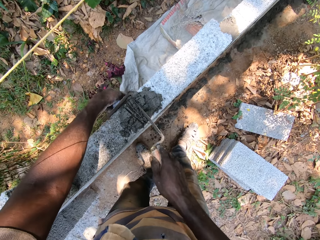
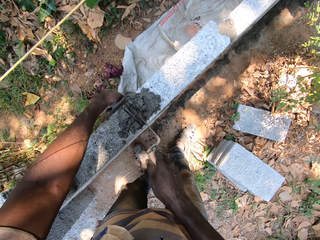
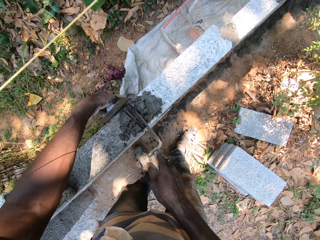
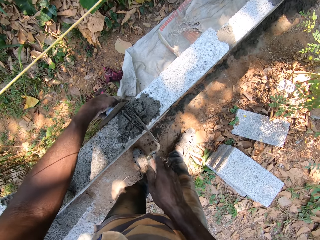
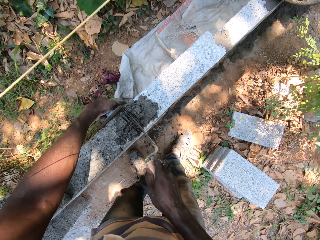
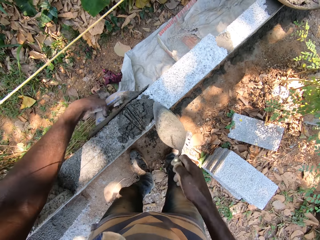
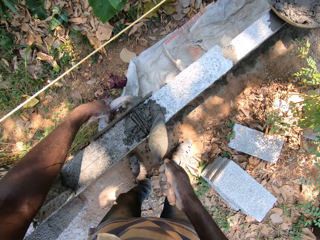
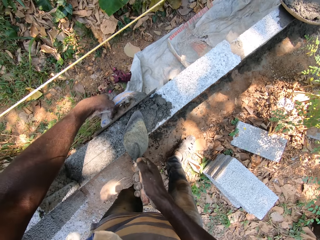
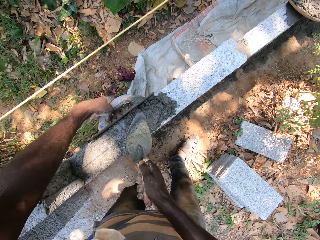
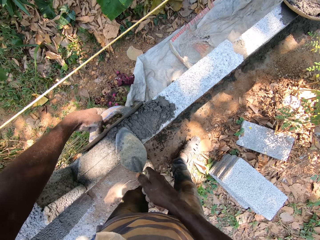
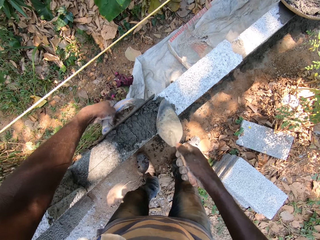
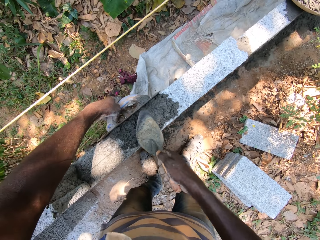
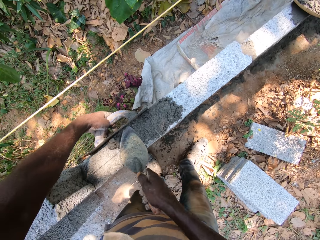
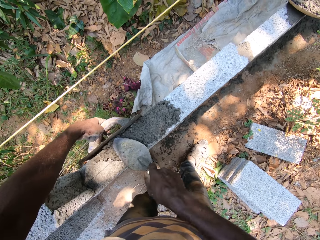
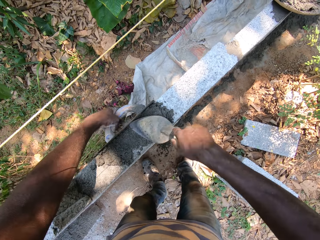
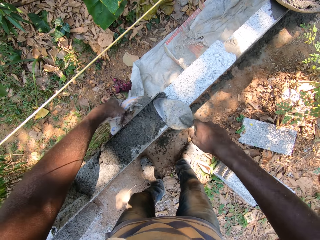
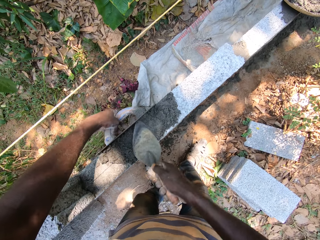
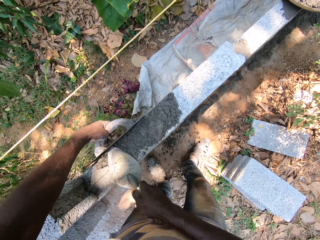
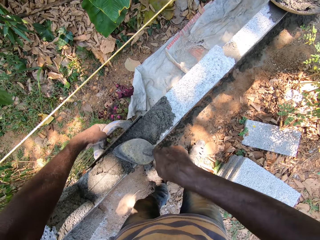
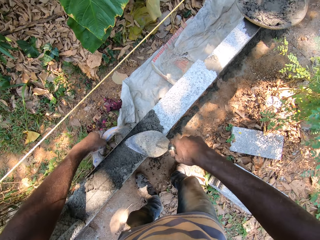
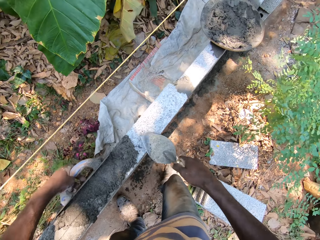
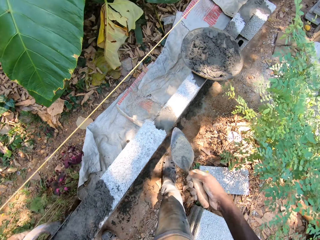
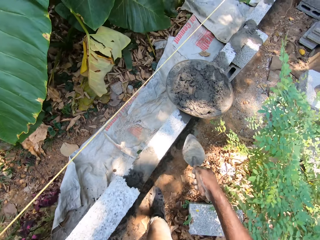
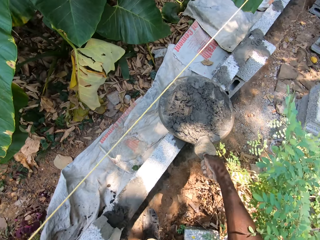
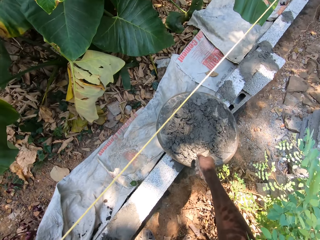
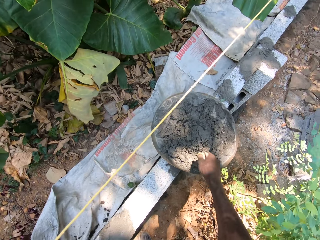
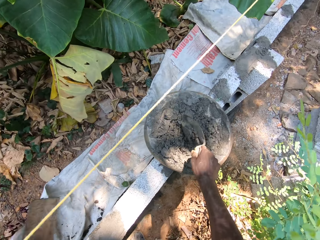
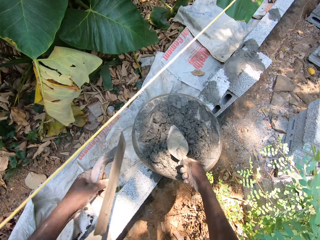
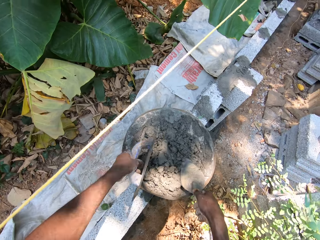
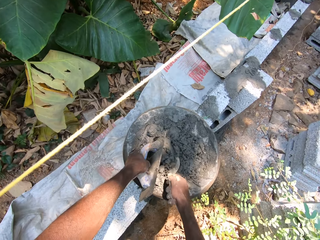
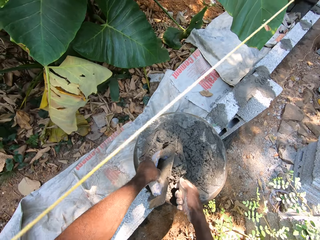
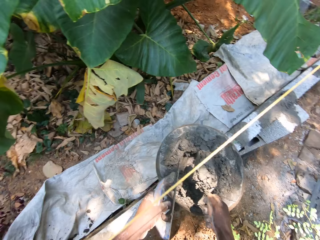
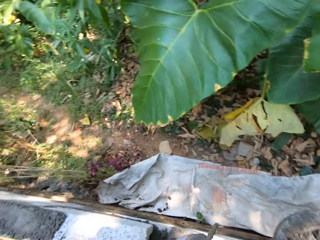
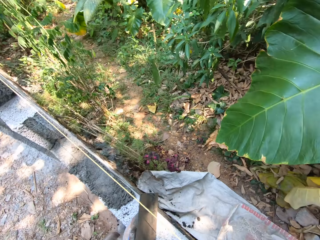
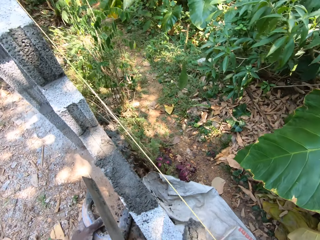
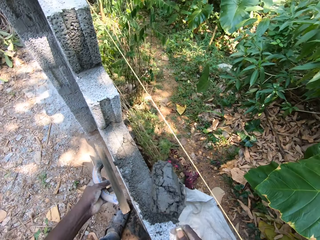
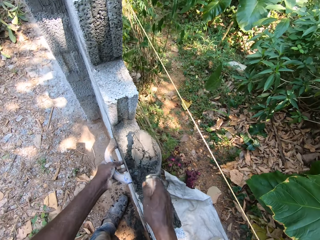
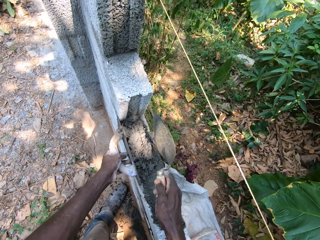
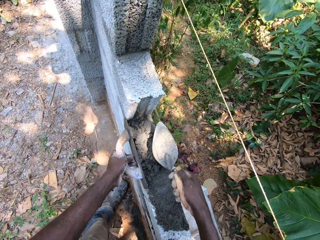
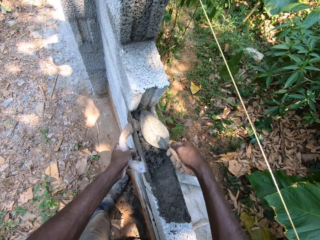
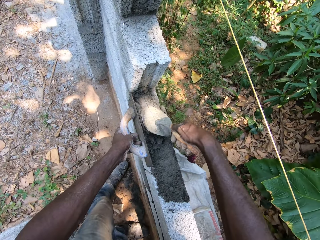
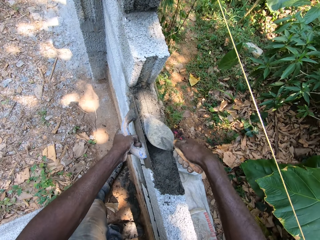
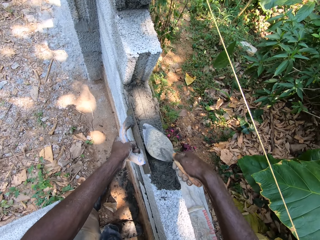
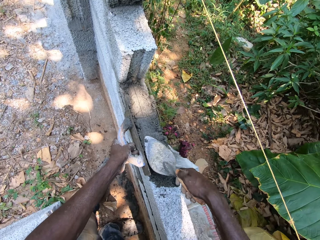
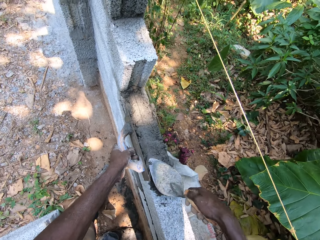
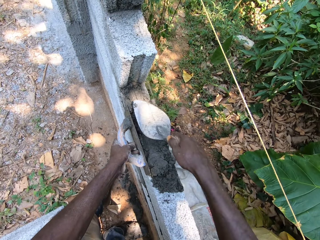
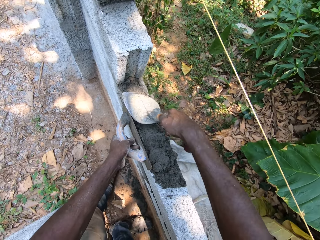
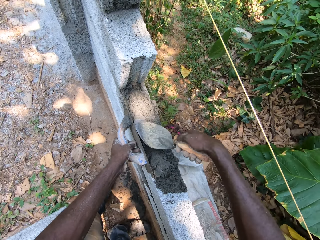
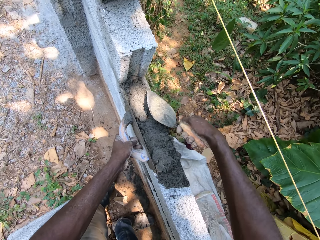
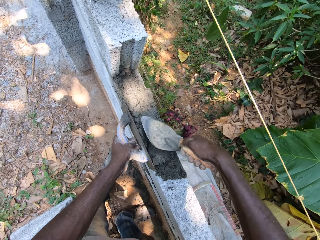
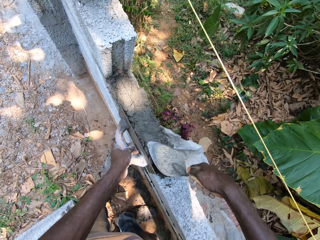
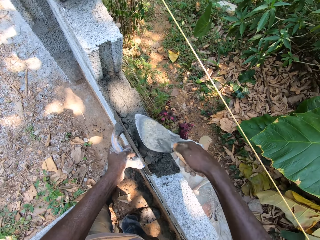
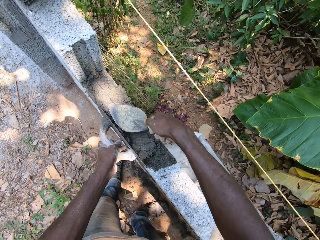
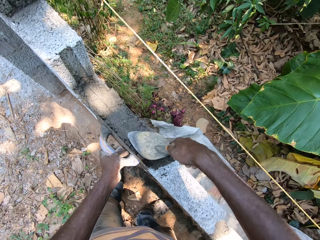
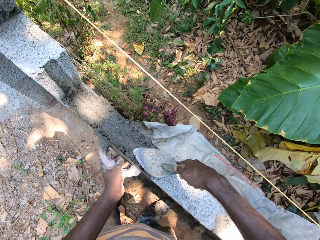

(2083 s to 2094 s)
The camera wearer smoothens the mortar onto the wall with the brick trowel in his right hand. He mixes mortar in the aluminum bowl with the brick trowel in his right hand. He scoops mortar from the aluminum bowl with the brick trowel in his right hand. He places the plastering trowel in his left hand onto the wall. He pours the mortar onto the wall, on top of the stone. He smoothens the mortar onto the wall with the brick trowel in his right hand.

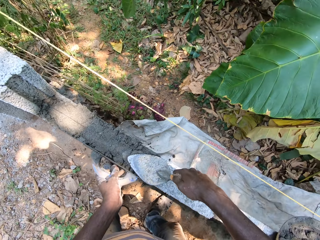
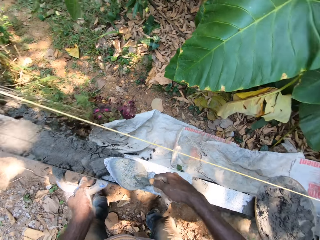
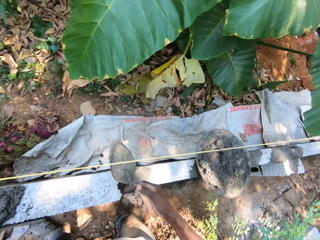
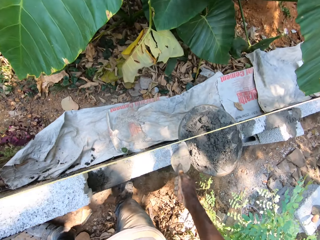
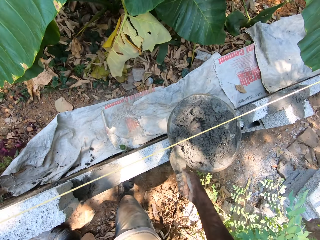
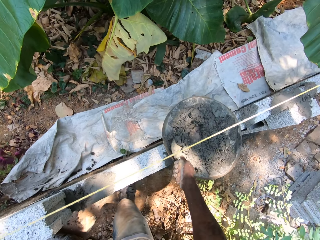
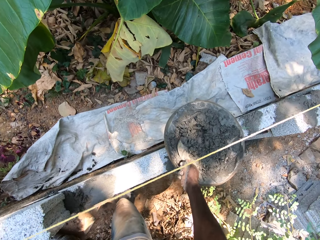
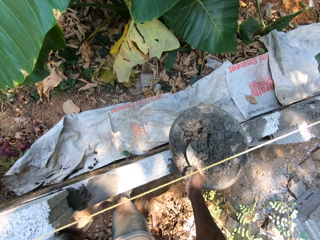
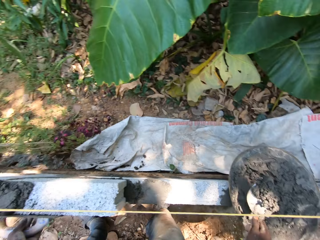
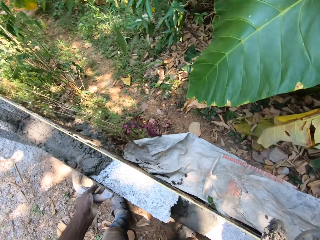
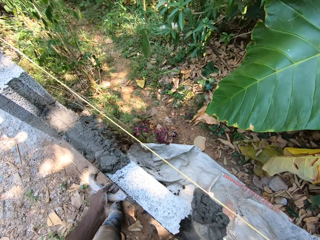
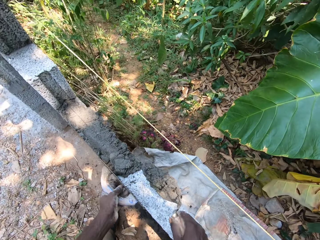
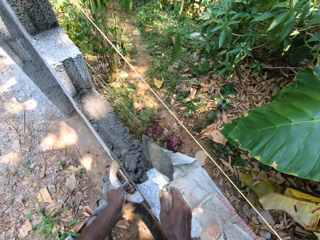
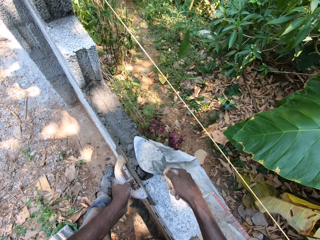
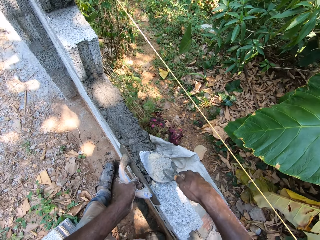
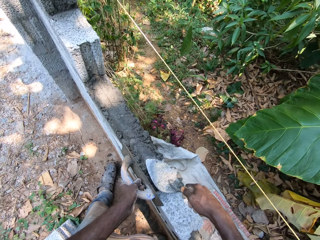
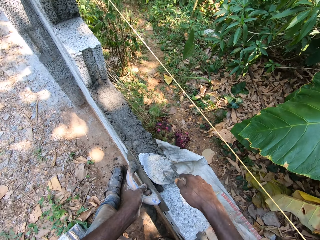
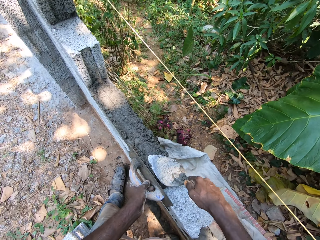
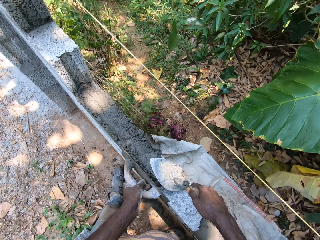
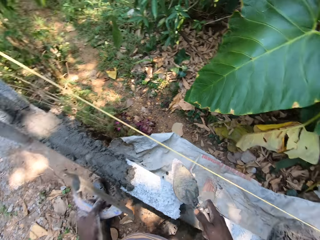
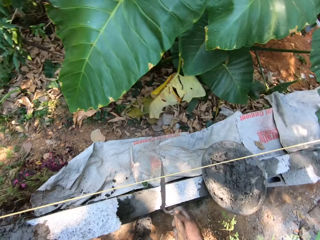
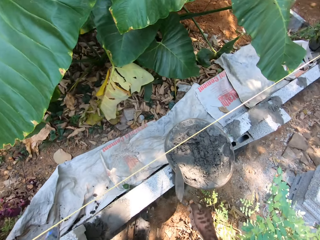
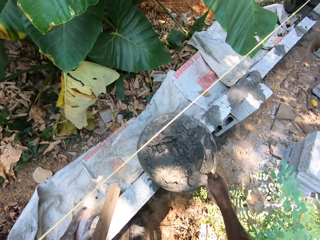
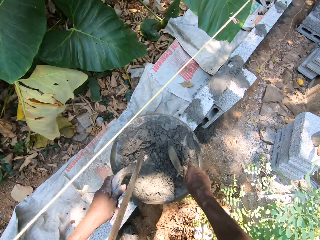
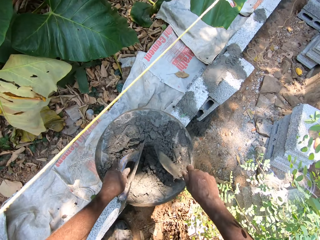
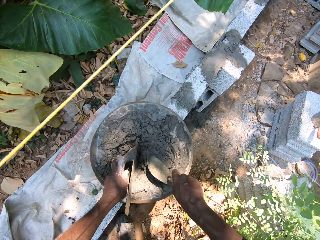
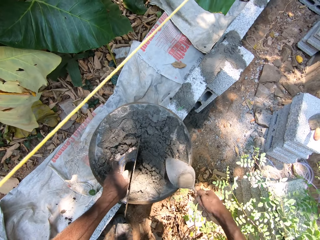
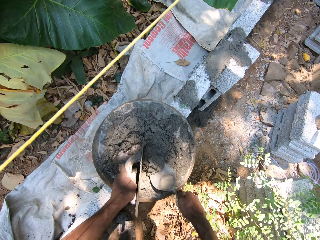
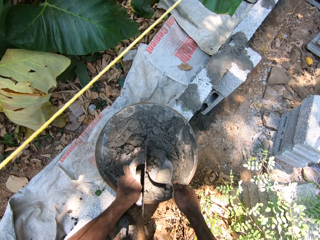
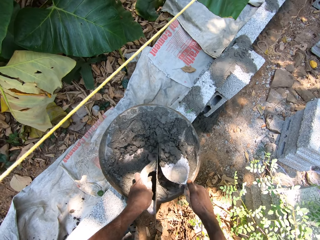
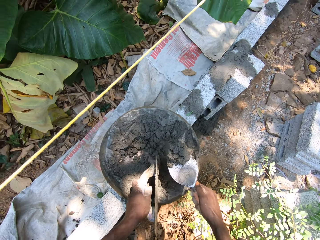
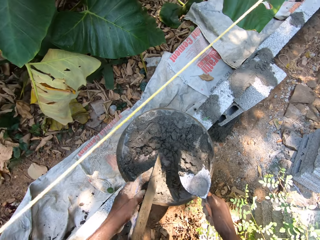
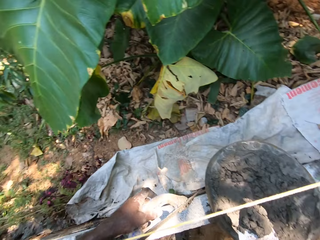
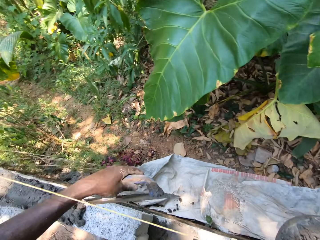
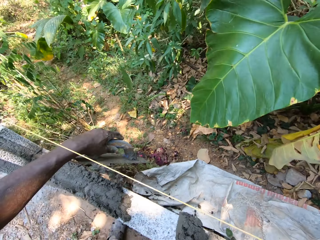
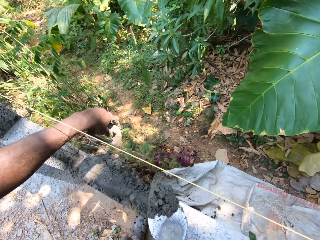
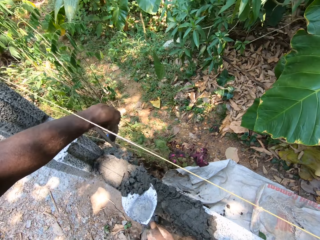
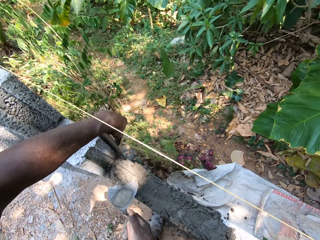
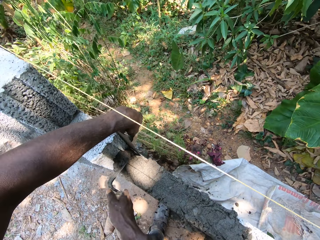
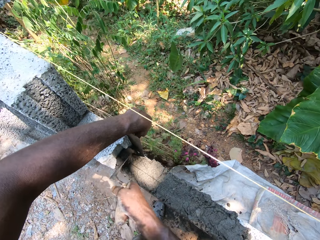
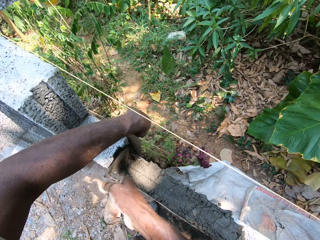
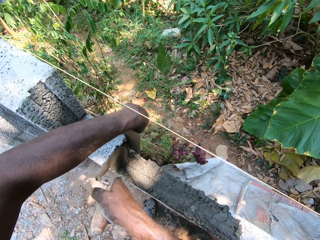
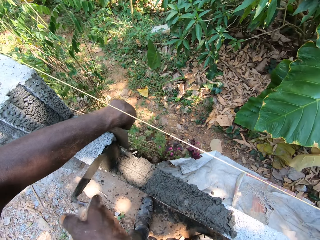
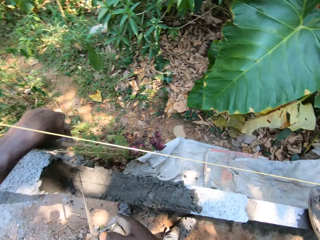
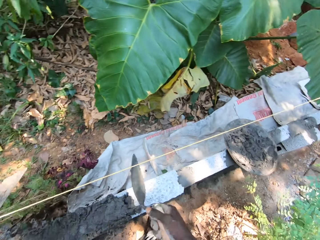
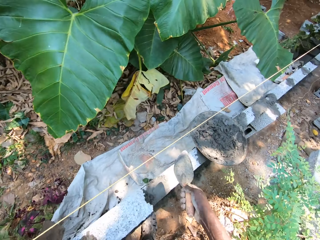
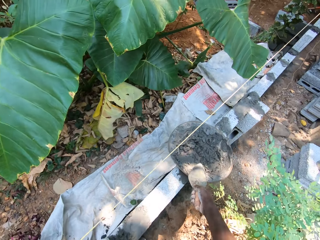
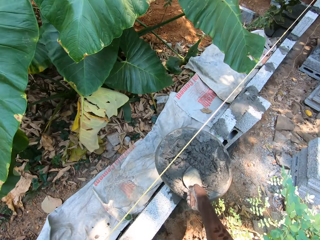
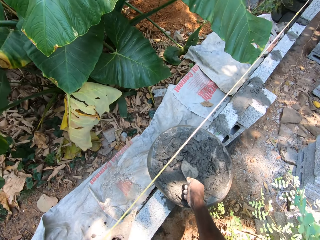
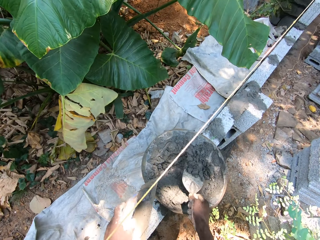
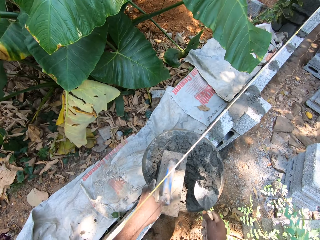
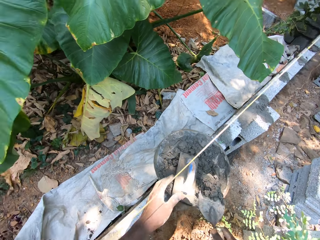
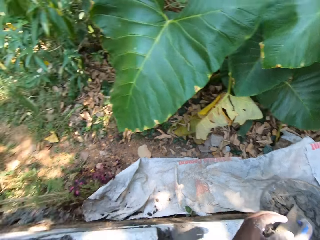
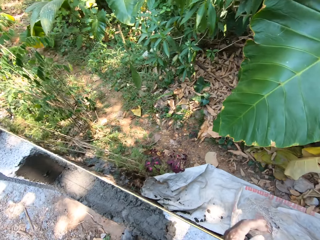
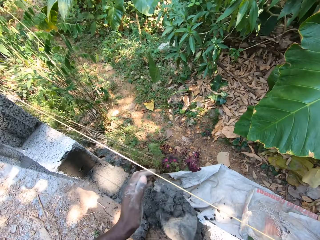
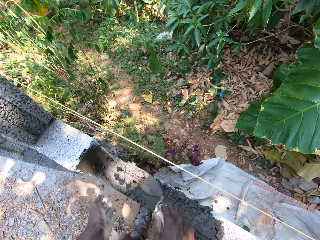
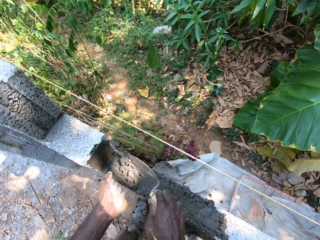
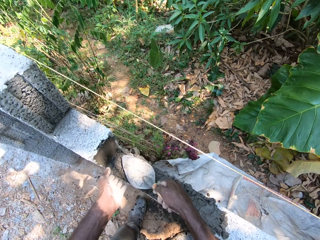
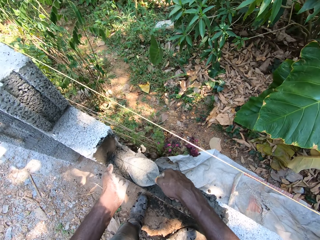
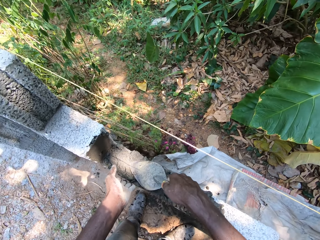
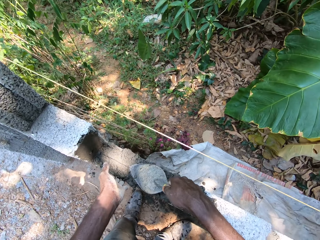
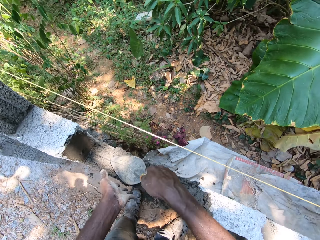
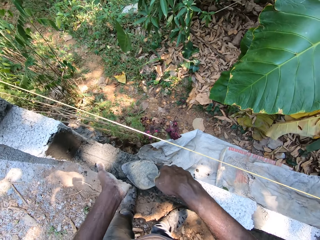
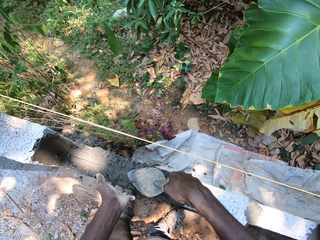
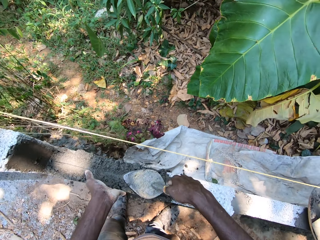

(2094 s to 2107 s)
The camera wearer scoops mortar from the aluminum bowl with the brick trowel in his right hand. He pours the mortar onto the wall, on top of the stone. He smoothens the mortar onto the wall with the brick trowel in his right hand. He mixes mortar in the aluminum bowl with the brick trowel in his right hand. He scoops mortar from the aluminum bowl with the brick trowel in his right hand. He puts mortar on top of the stone. He places the plastering trowel in his left hand onto the wall. He smoothens the mortar onto the wall with the brick trowel in his right hand. He scoops mortar from the aluminum bowl with the brick trowel in his right hand. He drops the plastering trowel into the aluminum bowl. He touches the mortar on the brick trowel with his left hand. He pours the mortar onto the wall, on top of the stone. He places his left hand onto the wall. He smoothens the mortar onto the wall with the brick trowel in his right hand.
